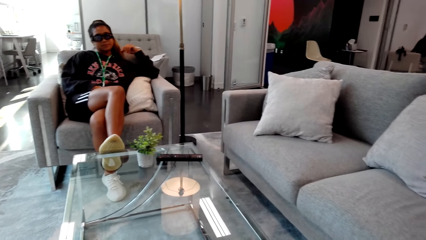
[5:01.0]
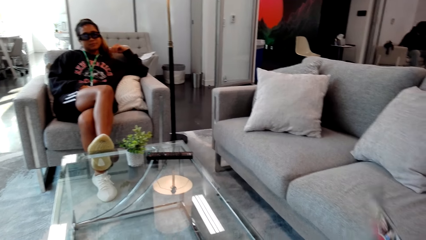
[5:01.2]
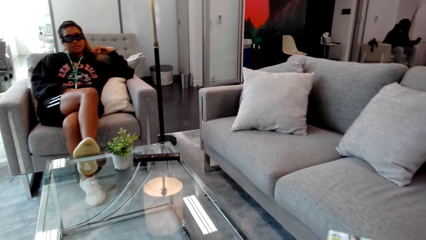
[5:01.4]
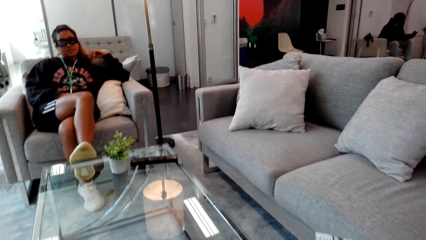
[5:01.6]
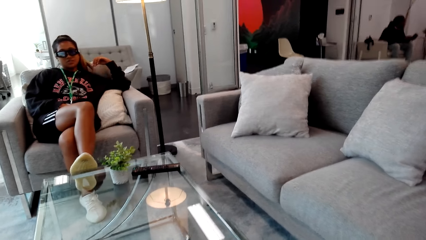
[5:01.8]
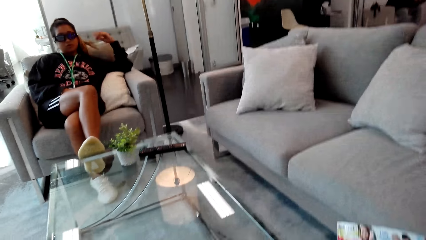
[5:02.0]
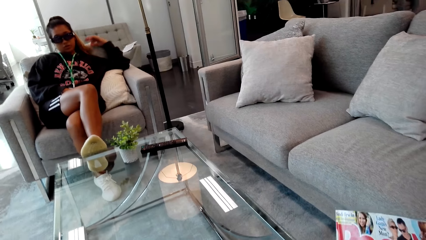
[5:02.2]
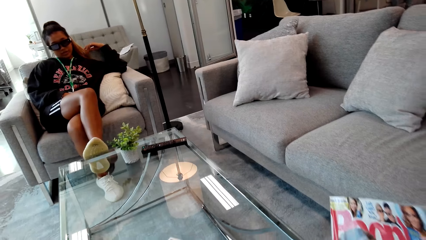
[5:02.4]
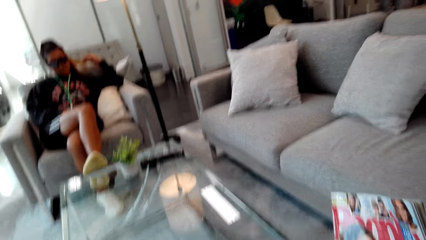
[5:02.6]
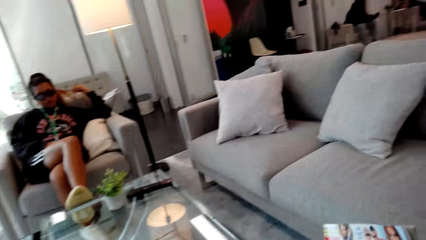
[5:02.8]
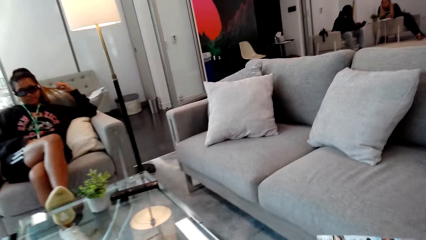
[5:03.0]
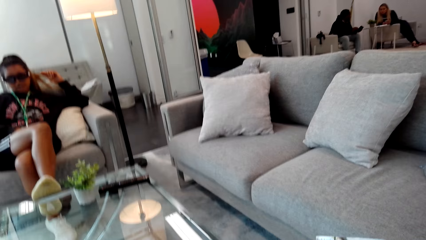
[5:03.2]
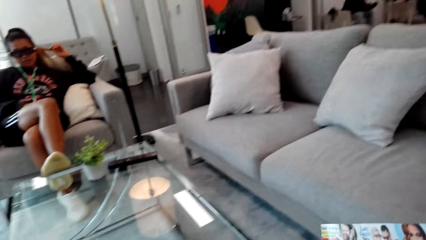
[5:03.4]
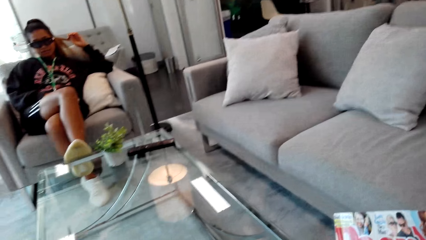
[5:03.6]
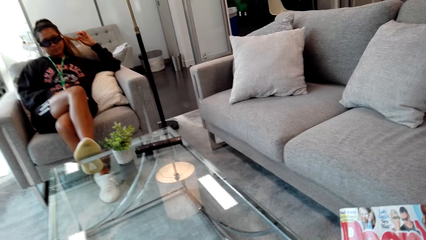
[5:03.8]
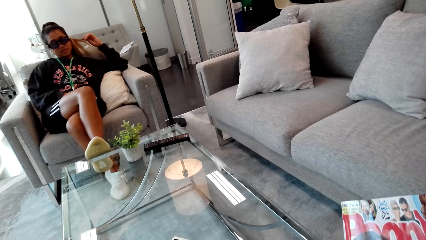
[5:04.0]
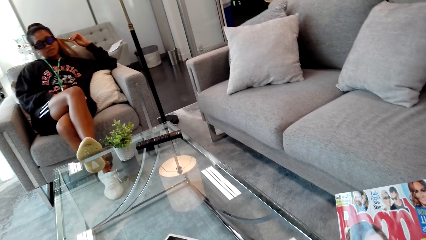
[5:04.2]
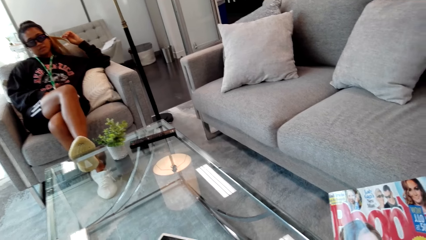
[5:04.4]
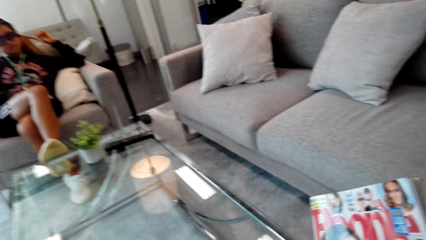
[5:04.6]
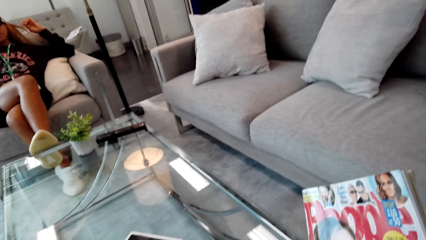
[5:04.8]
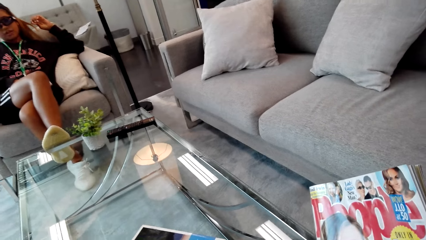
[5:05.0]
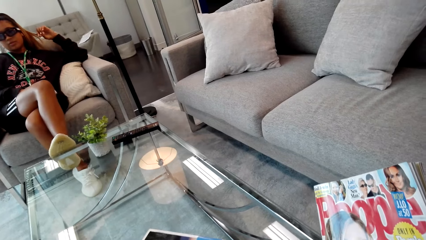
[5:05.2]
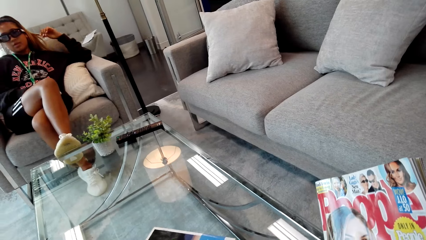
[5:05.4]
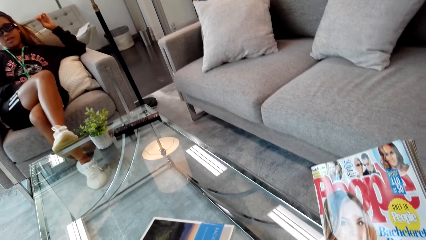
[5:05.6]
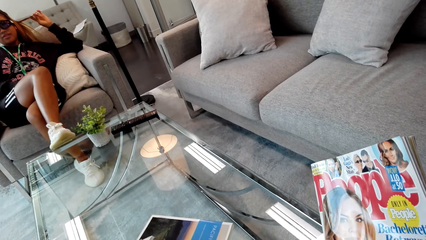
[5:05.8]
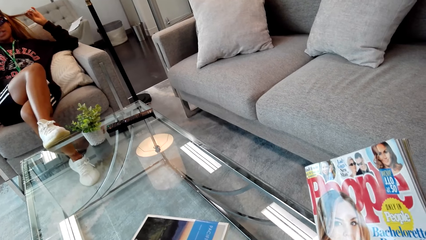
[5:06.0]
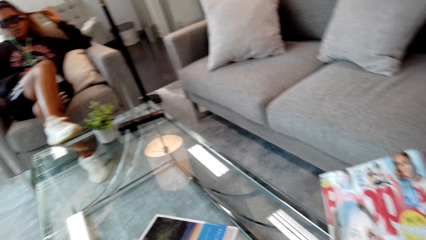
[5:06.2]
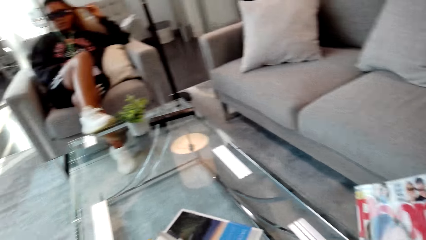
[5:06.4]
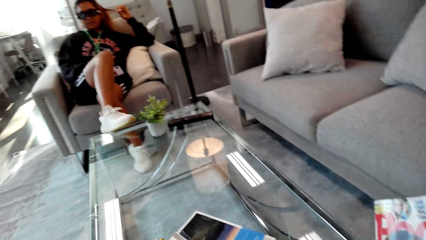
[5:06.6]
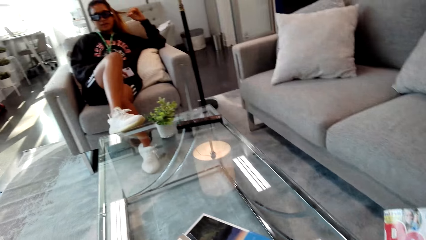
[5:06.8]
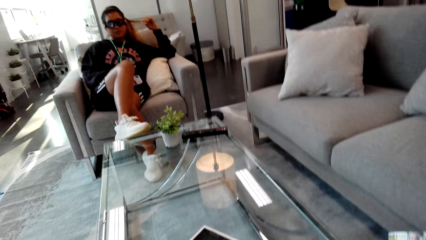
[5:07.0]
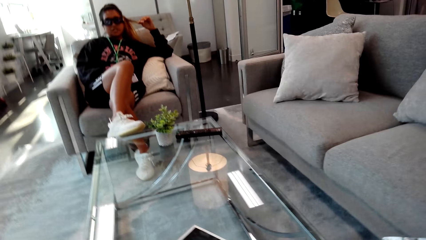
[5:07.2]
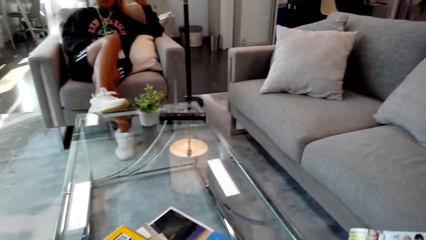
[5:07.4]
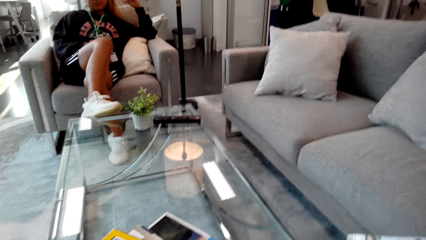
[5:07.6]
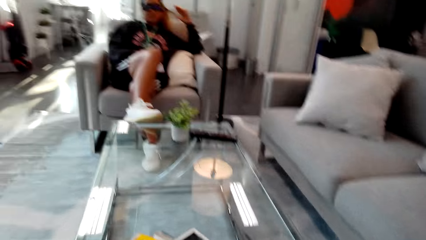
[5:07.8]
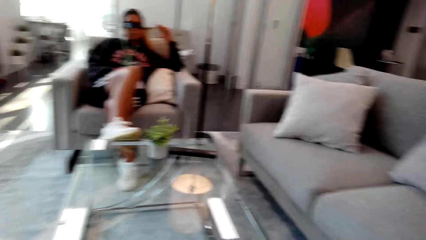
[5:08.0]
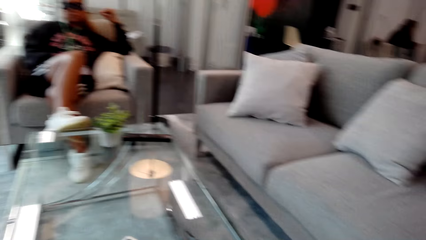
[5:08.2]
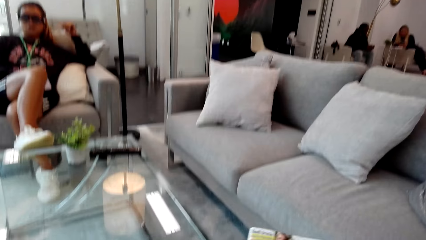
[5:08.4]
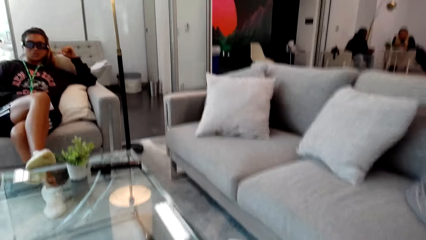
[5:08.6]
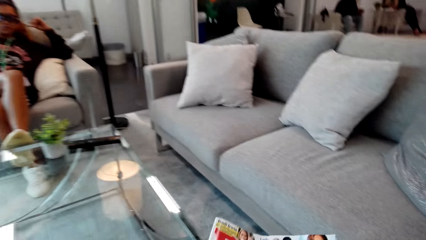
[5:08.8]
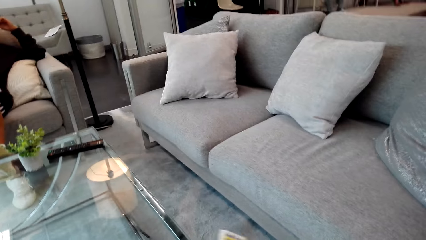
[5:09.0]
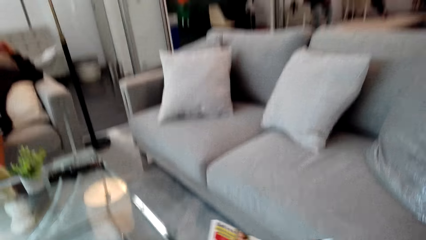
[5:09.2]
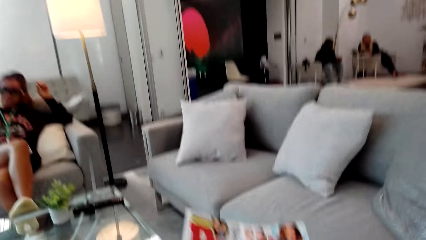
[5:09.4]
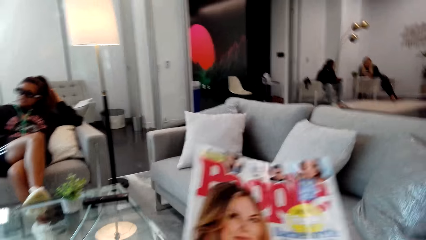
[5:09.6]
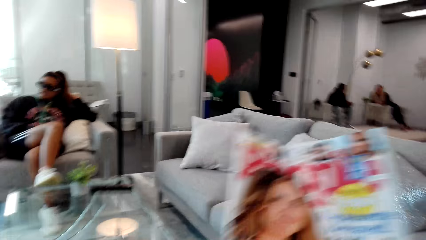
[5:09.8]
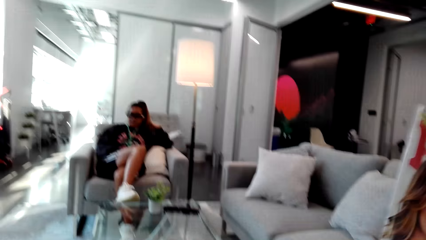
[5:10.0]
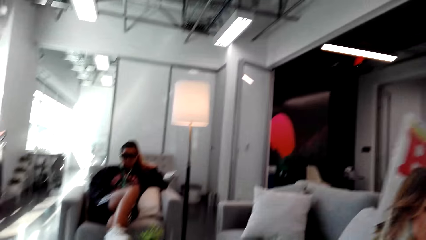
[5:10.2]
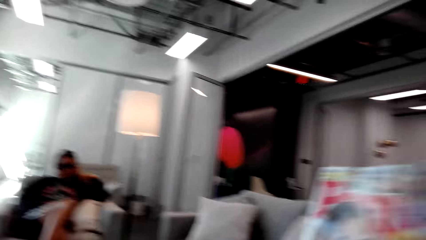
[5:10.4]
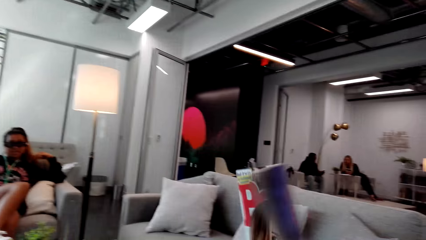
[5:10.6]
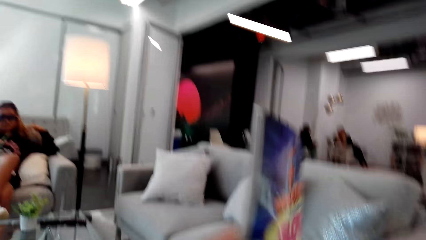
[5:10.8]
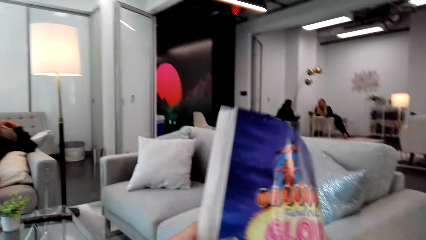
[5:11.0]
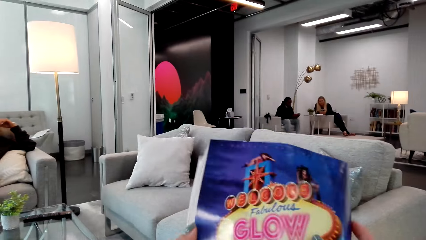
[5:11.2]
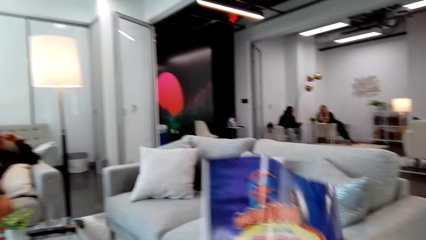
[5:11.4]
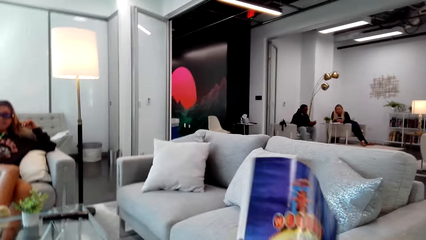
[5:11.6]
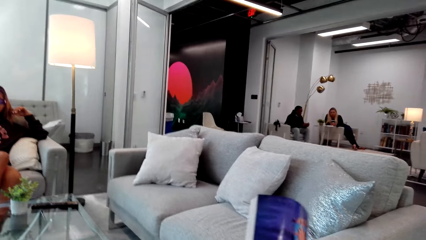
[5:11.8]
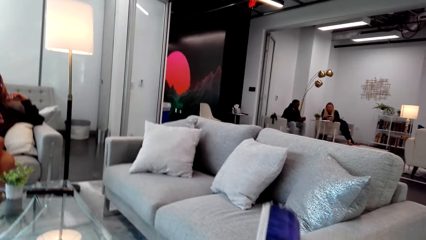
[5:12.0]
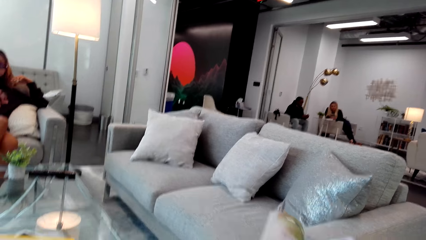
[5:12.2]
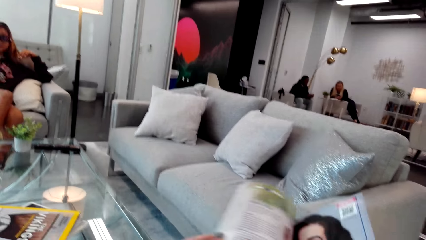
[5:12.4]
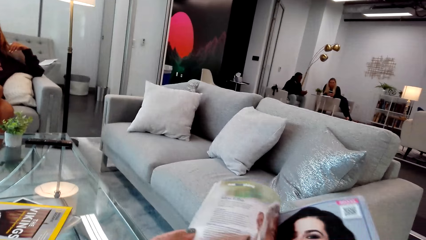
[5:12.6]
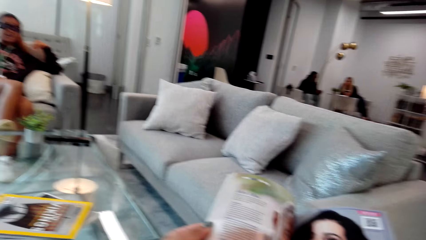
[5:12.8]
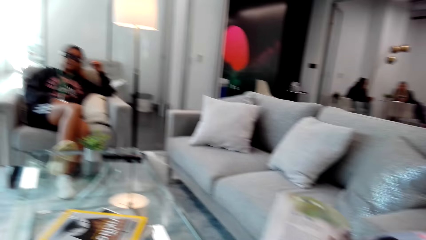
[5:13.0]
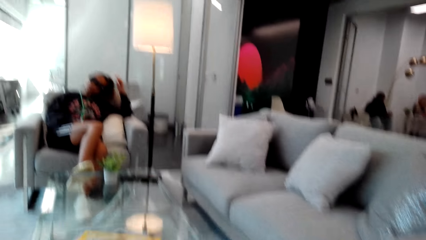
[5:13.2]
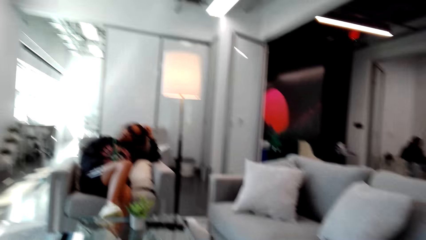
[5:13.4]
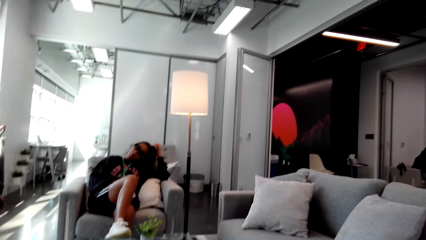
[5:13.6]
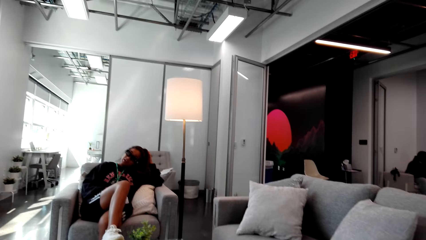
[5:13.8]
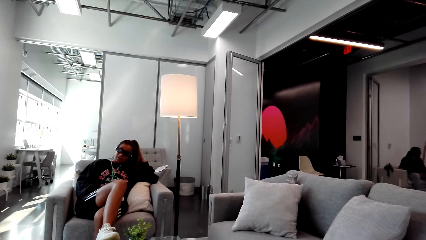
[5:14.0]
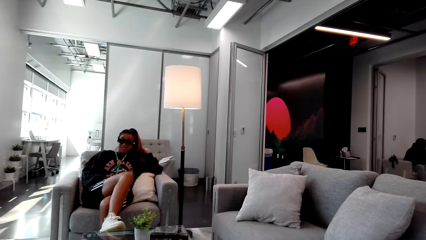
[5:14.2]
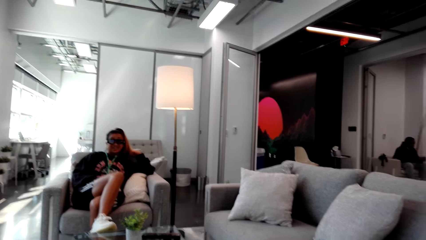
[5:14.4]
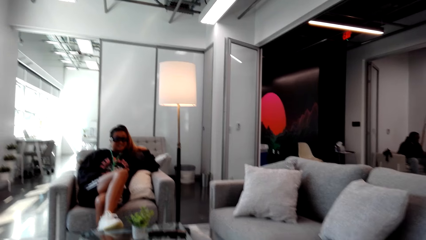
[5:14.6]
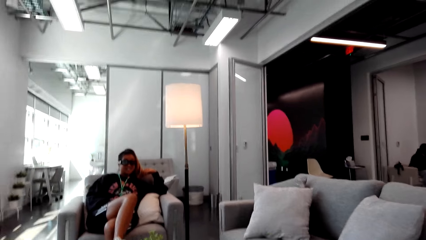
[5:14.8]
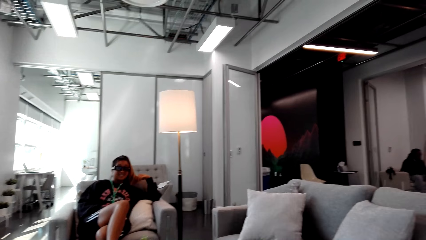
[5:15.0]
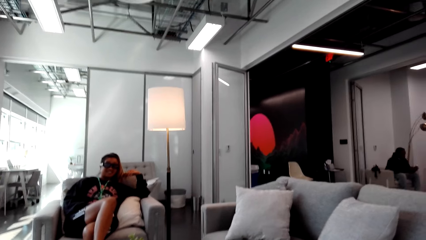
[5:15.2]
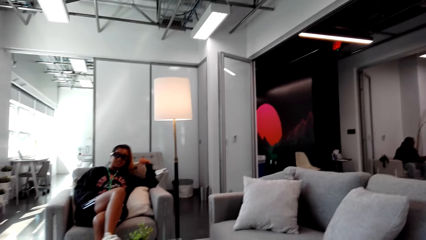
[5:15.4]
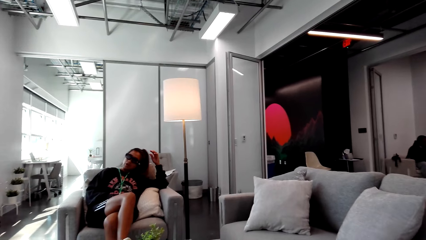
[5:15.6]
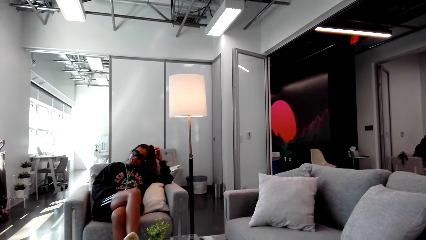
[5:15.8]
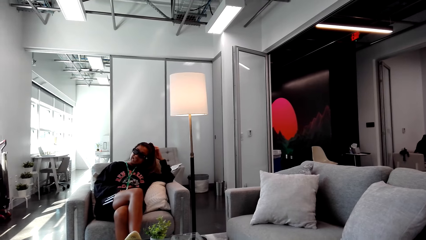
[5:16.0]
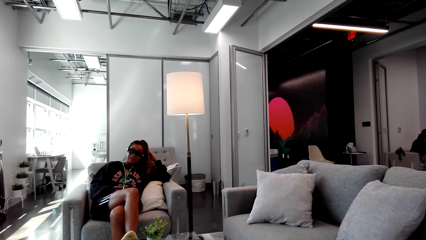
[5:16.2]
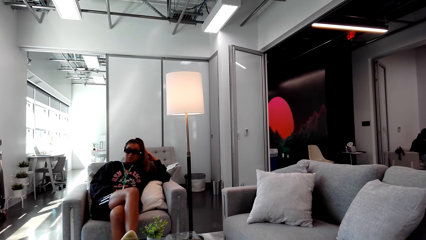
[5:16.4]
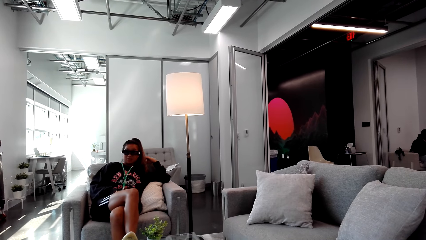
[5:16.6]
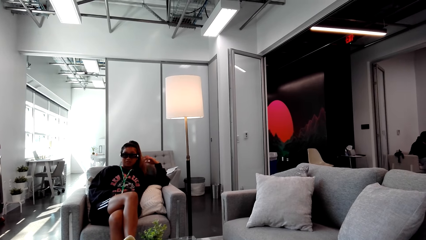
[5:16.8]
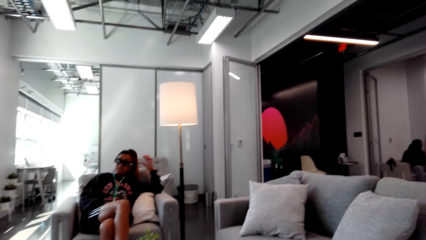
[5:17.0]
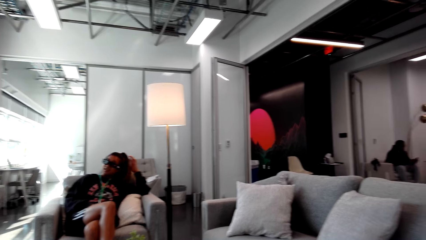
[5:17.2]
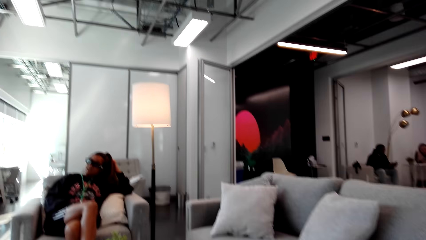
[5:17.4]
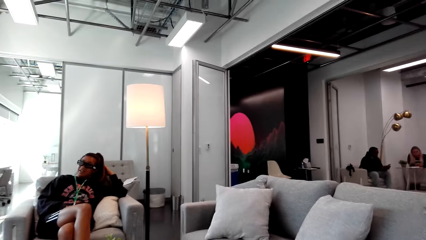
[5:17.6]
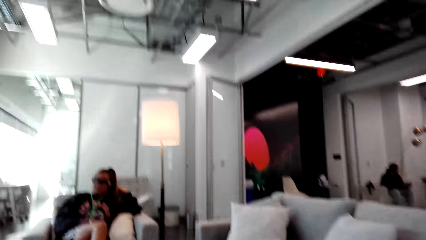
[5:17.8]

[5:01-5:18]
A woman interacts with the camera wearer. The camera wearer holds a magazine. He holds the magazine. The woman interacts with the camera wearer. The camera wearer flips the pages of the magazine. The woman touches his hair.
